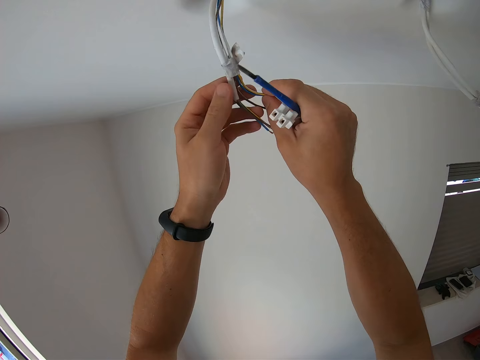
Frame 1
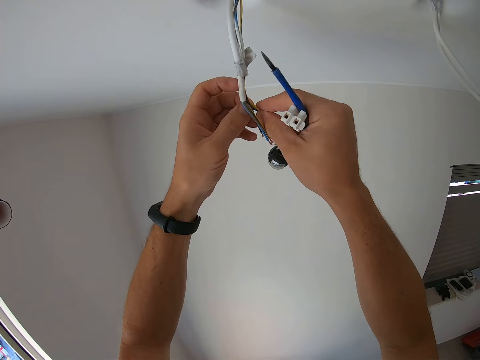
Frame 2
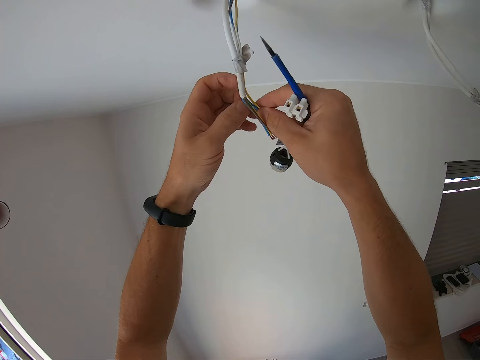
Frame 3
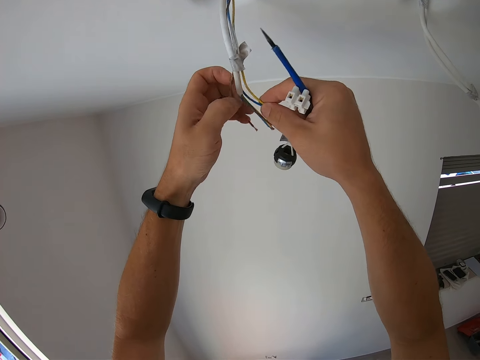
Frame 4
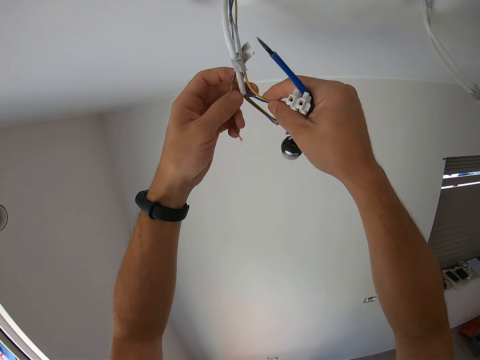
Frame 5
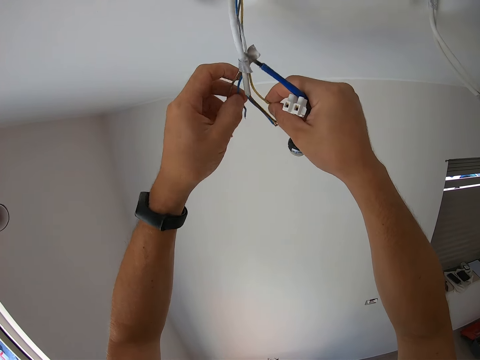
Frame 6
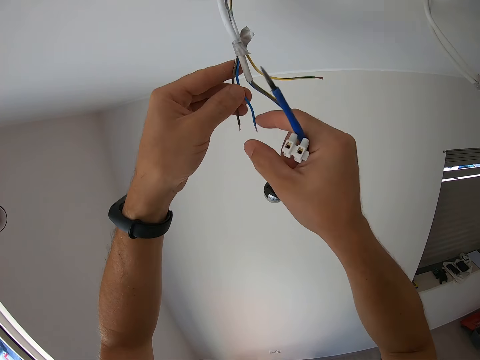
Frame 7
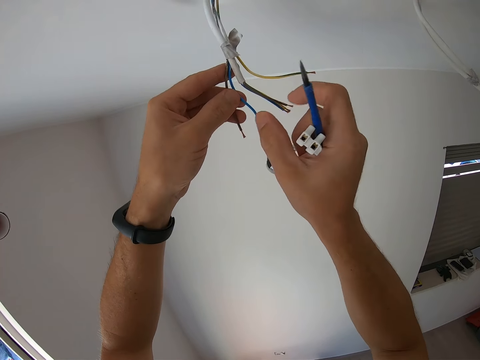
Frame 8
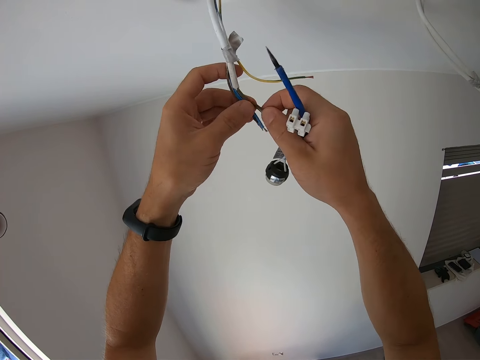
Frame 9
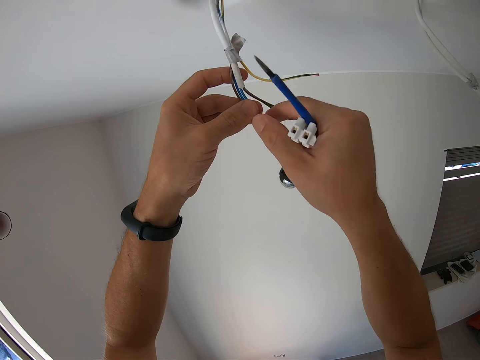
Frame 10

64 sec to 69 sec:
The camera wearer selects a wire.

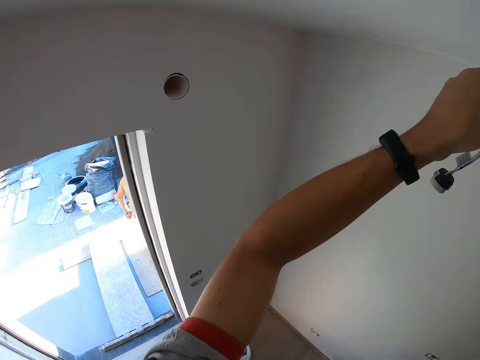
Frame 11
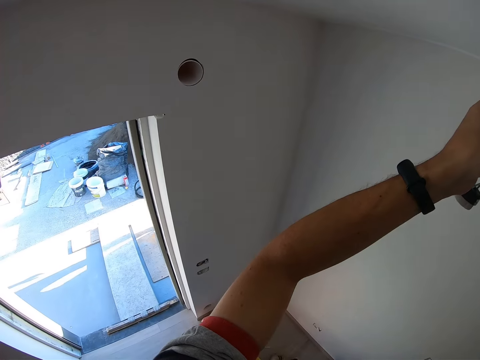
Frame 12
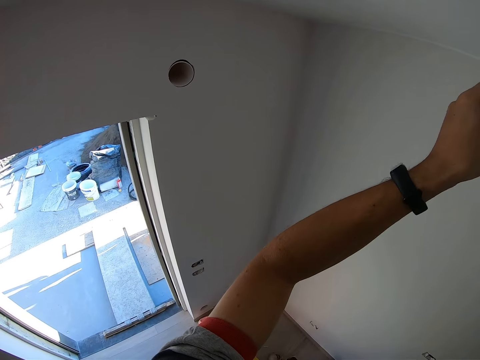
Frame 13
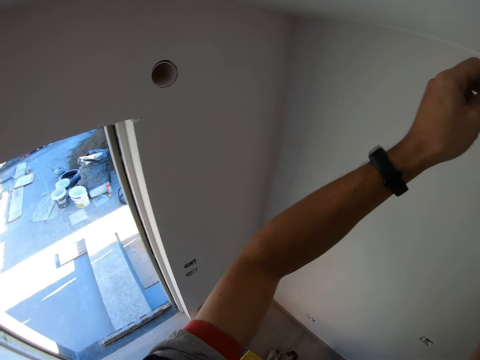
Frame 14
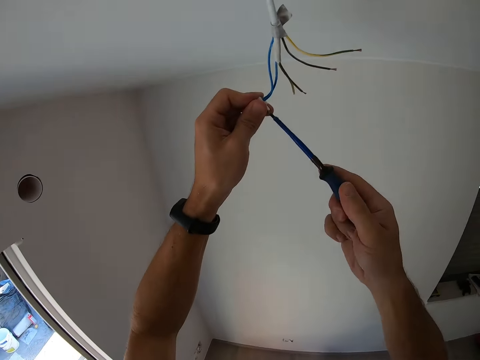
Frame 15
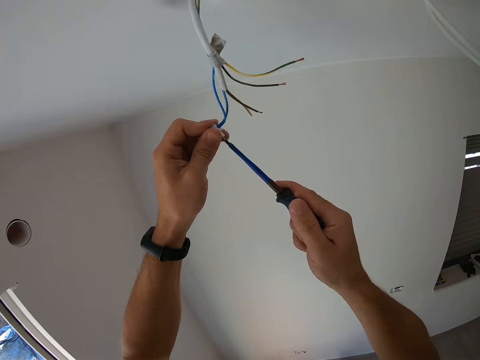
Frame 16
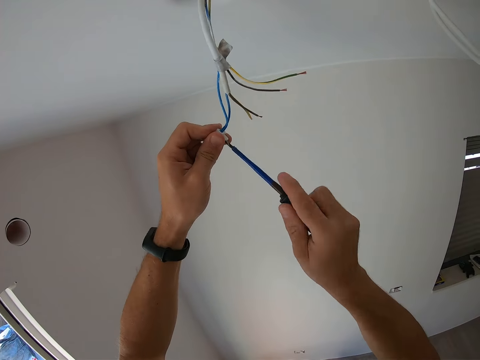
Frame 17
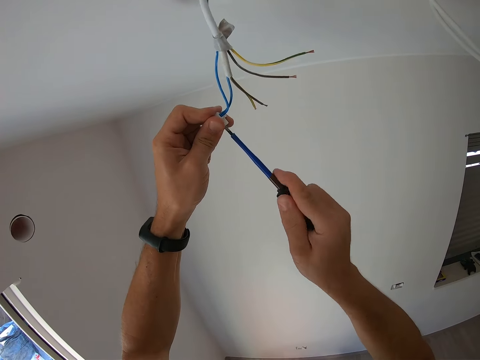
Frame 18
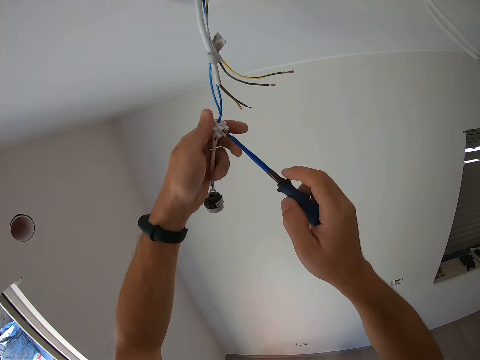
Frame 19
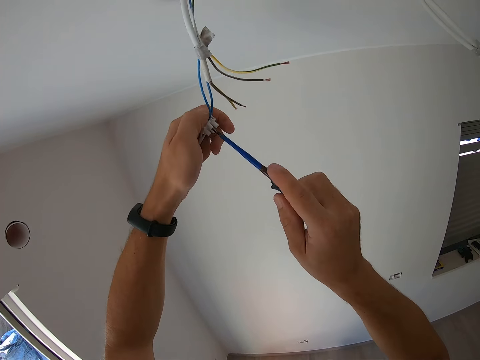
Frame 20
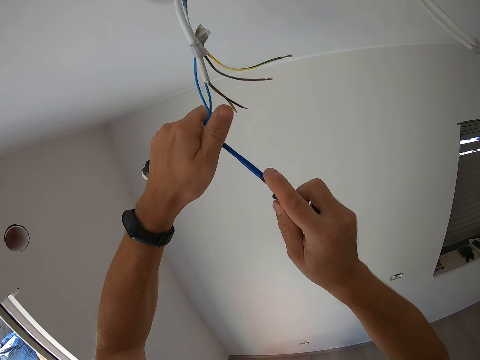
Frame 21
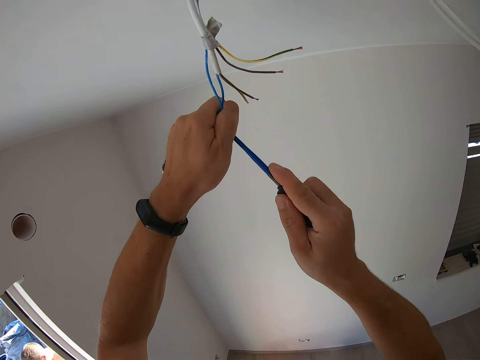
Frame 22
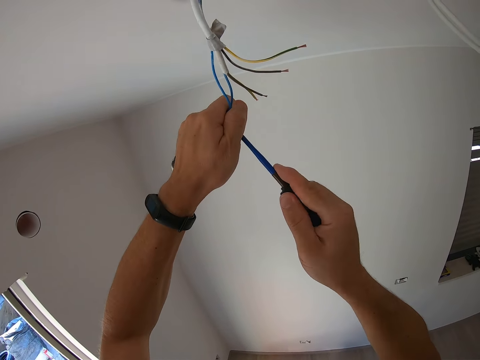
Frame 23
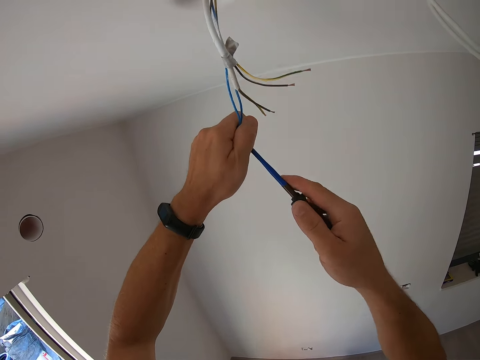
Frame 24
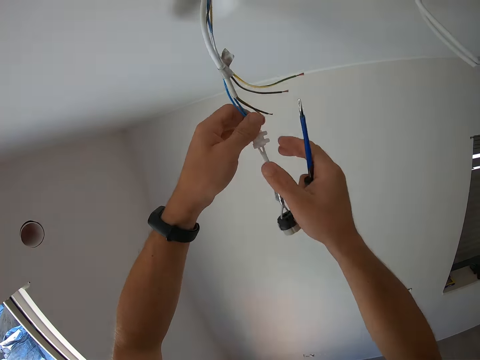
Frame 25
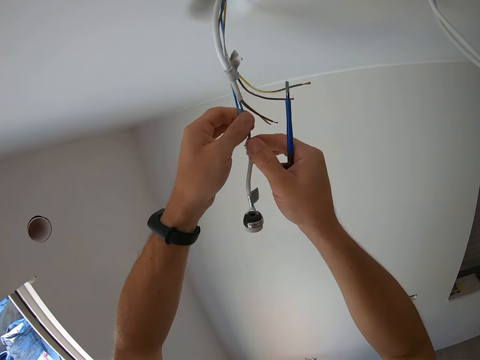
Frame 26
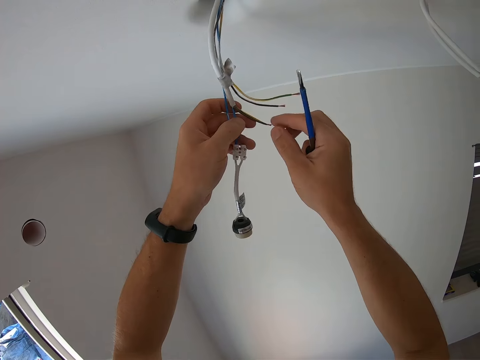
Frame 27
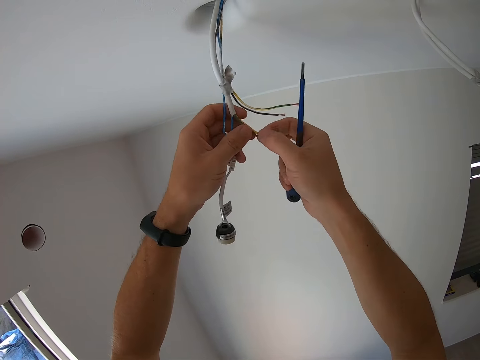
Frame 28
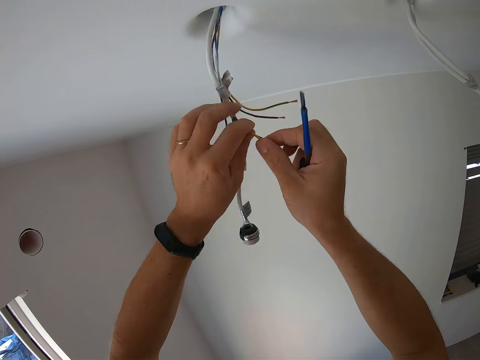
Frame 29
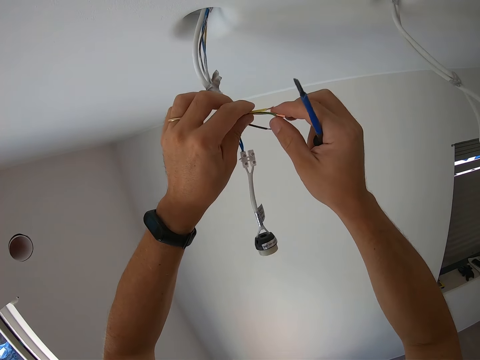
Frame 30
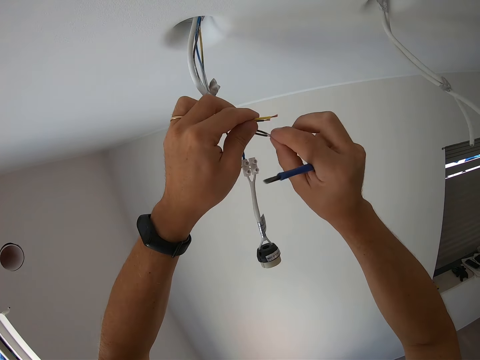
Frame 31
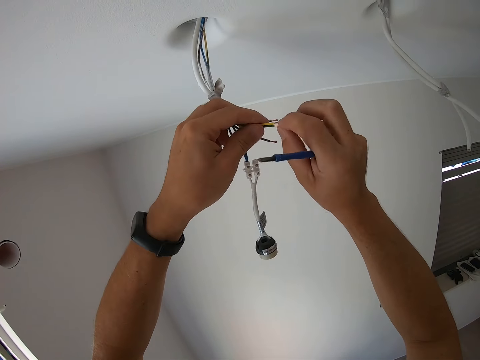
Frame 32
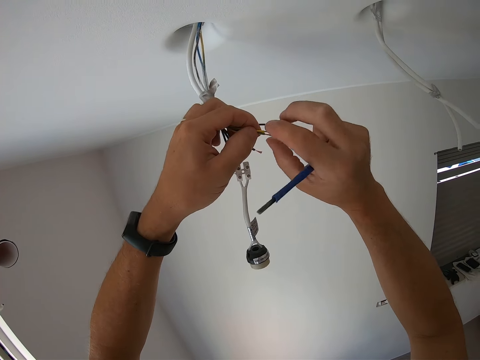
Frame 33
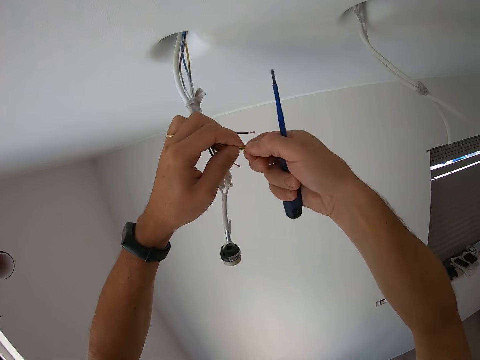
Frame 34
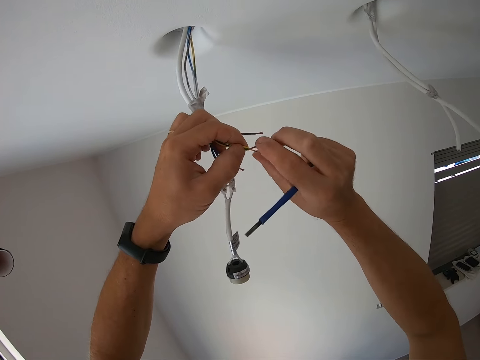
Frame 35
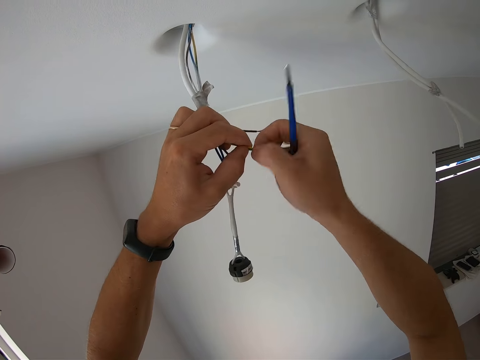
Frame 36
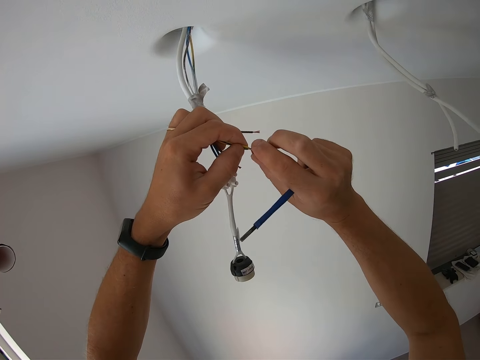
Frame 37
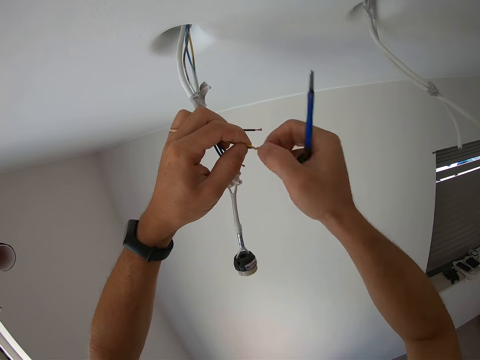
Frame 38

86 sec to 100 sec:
The camera wearer looks aside. They tie the wires together. They twist the wire. They shape the wire.

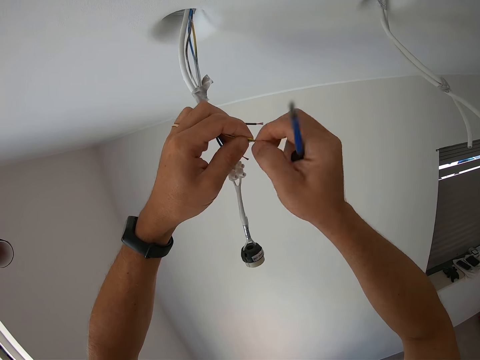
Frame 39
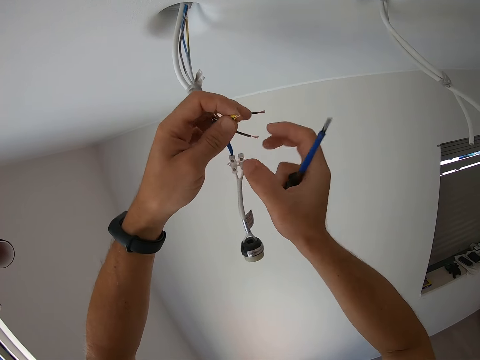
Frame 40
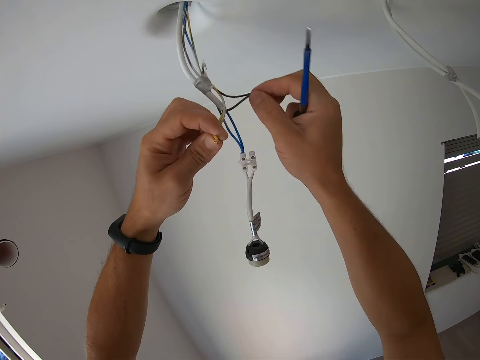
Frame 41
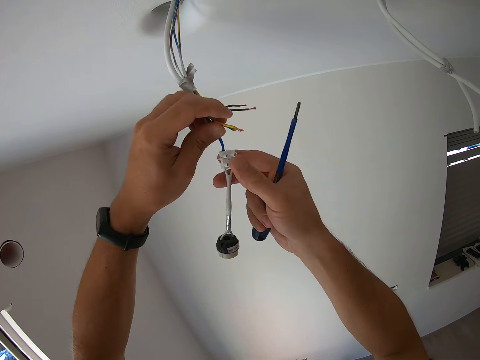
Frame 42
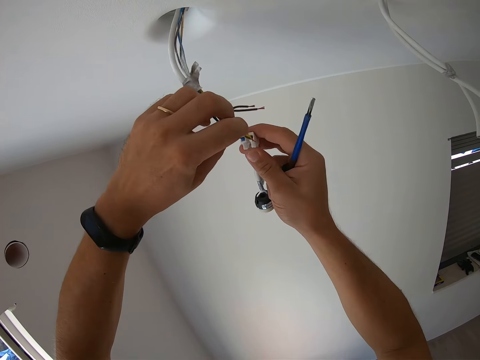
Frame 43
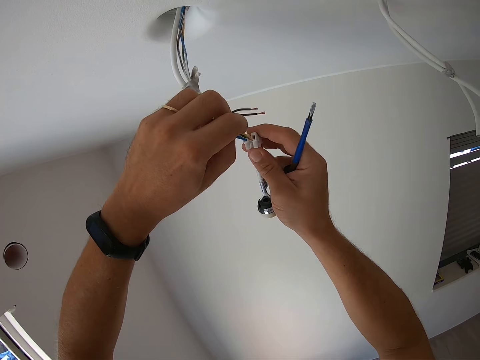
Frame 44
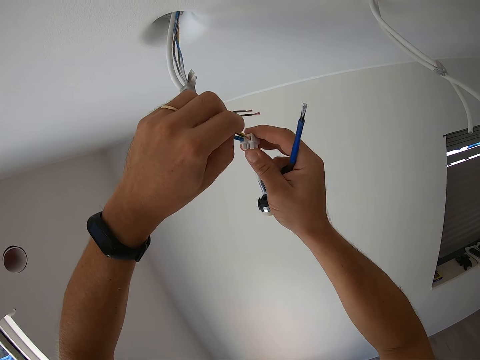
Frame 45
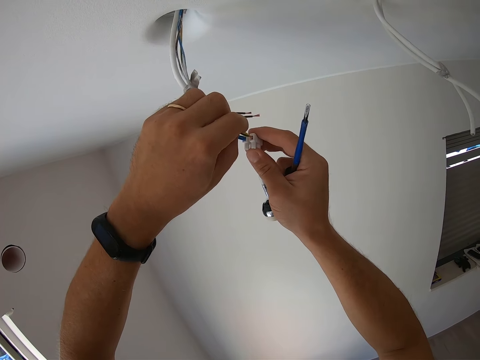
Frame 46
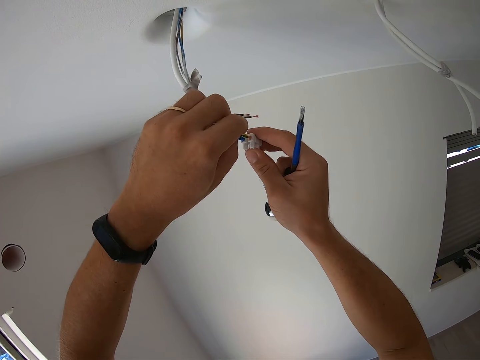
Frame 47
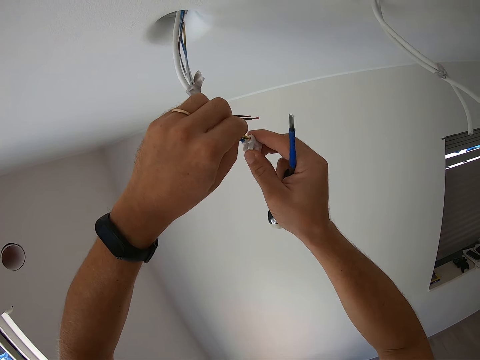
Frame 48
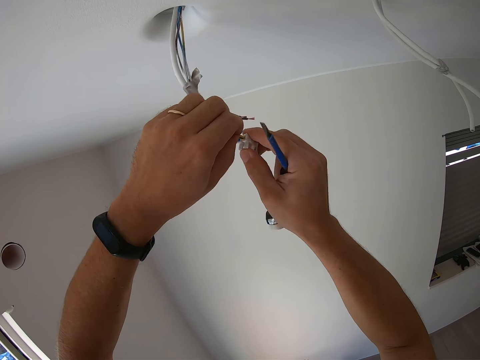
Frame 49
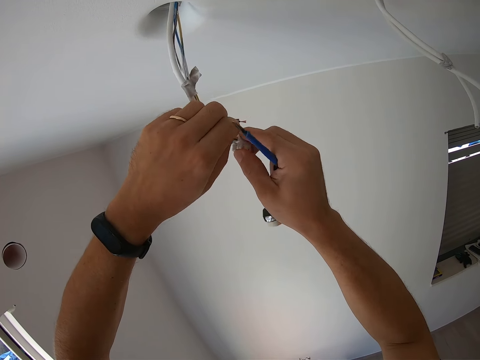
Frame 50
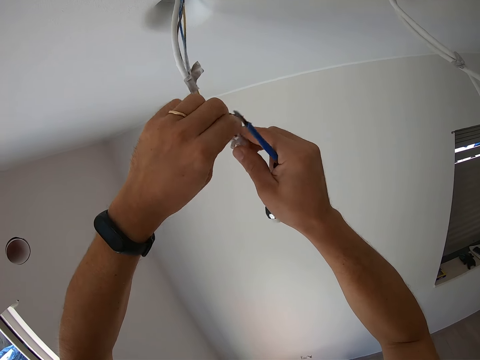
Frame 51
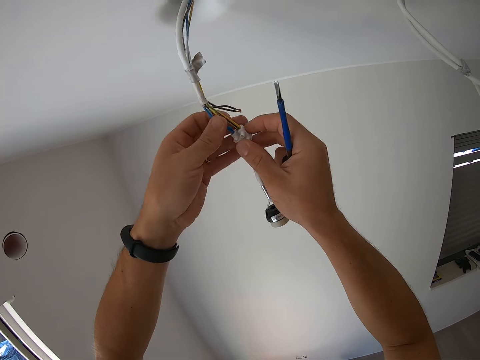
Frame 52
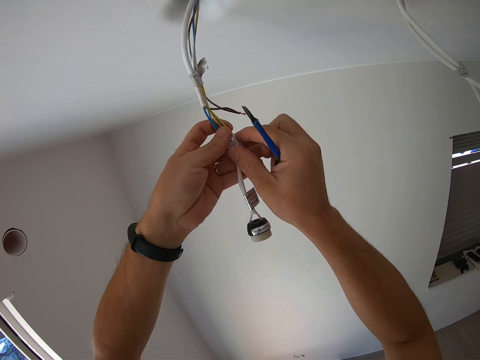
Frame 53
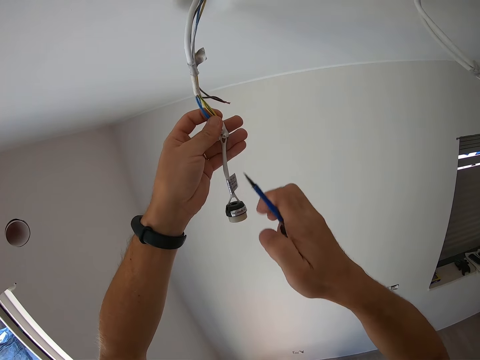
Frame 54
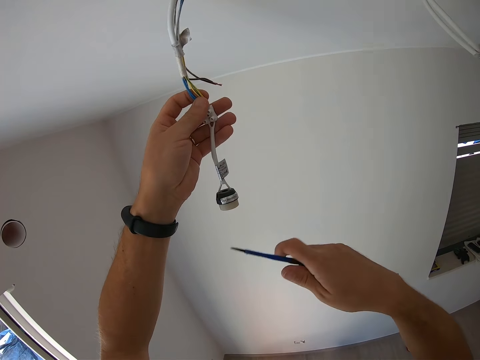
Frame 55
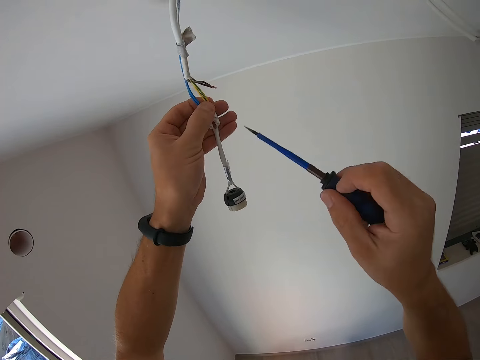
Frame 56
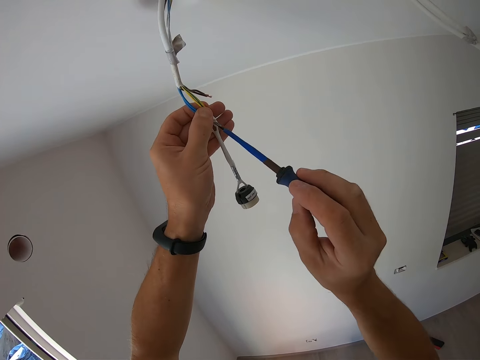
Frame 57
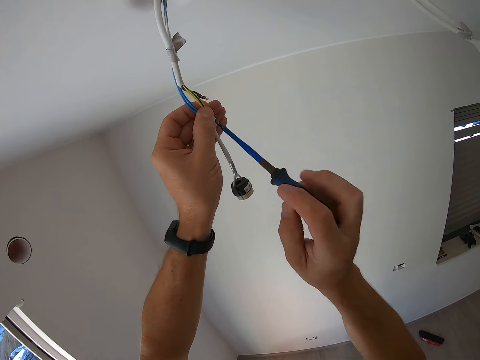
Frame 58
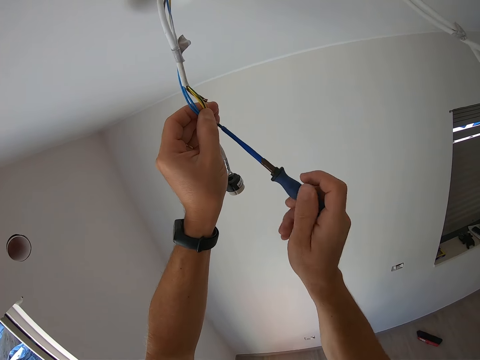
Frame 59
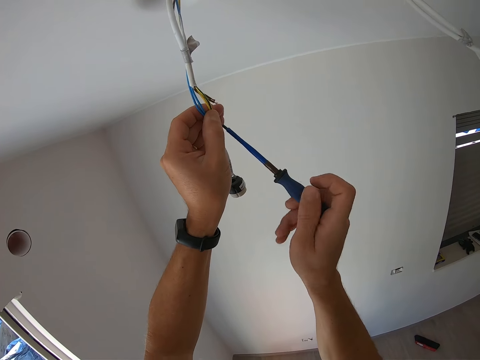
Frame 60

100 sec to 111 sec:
The camera wearer fixes the wire in the connector. They put the wire through the plastic. They fix the wire in the connector again. They tighten the wire in the connector with the screwdriver.
